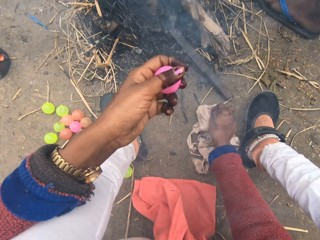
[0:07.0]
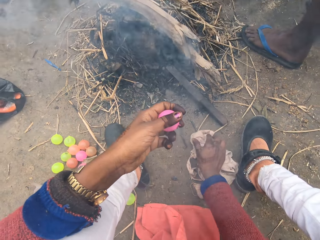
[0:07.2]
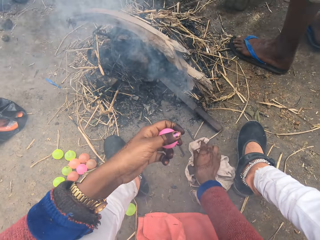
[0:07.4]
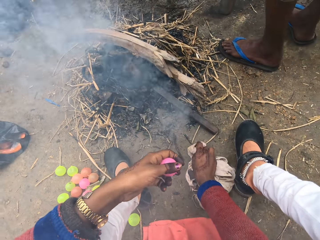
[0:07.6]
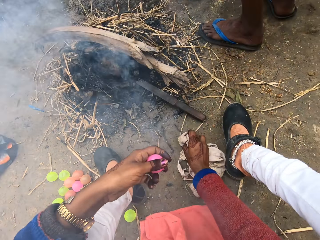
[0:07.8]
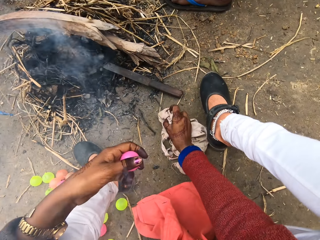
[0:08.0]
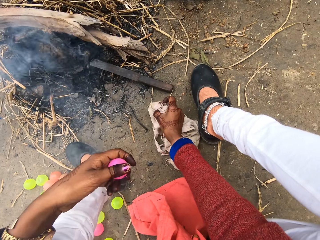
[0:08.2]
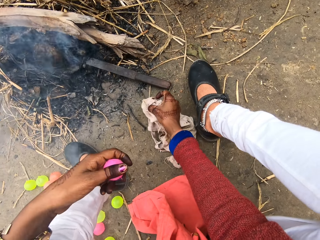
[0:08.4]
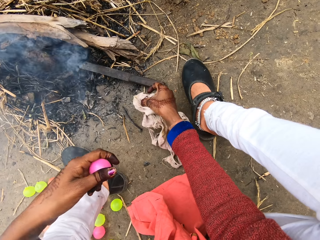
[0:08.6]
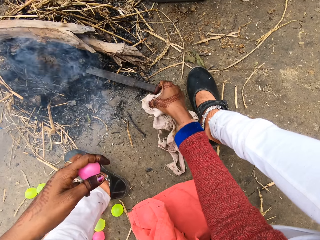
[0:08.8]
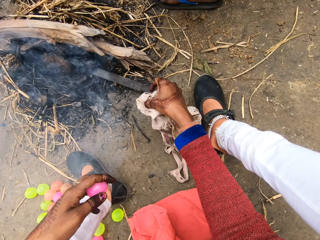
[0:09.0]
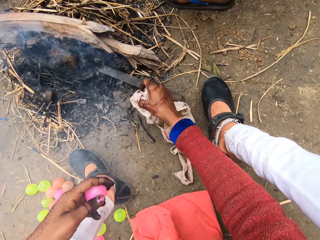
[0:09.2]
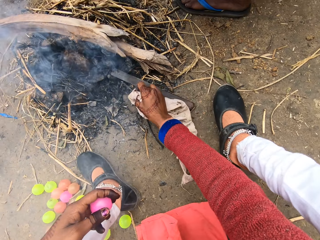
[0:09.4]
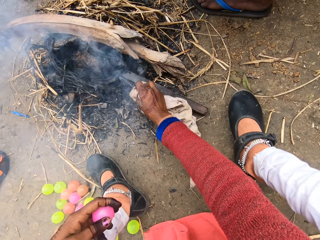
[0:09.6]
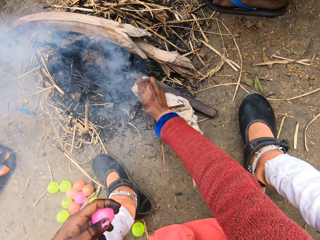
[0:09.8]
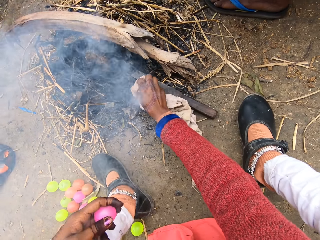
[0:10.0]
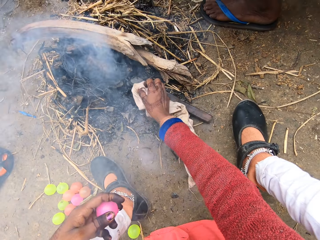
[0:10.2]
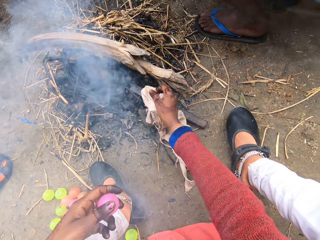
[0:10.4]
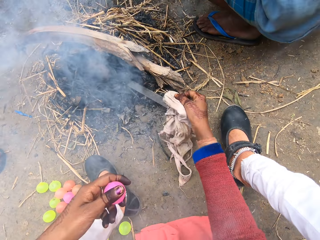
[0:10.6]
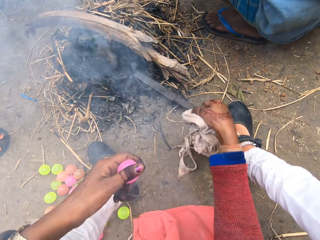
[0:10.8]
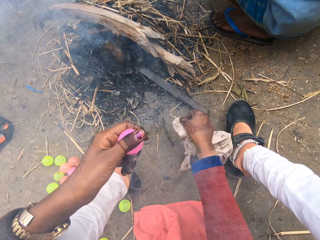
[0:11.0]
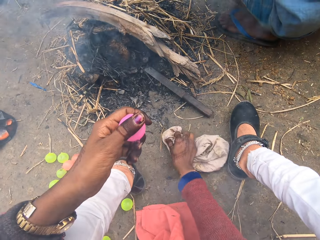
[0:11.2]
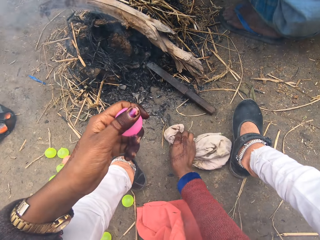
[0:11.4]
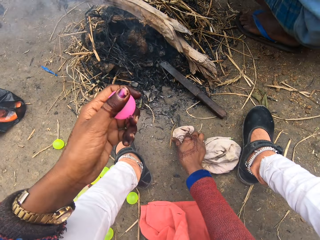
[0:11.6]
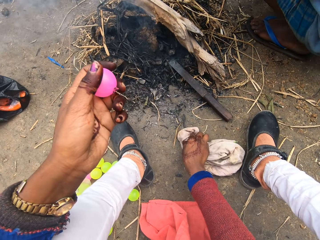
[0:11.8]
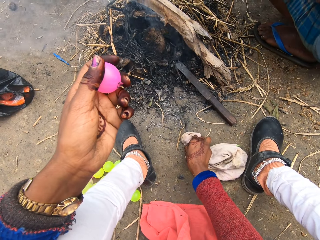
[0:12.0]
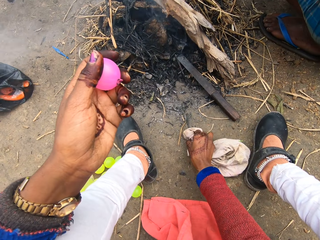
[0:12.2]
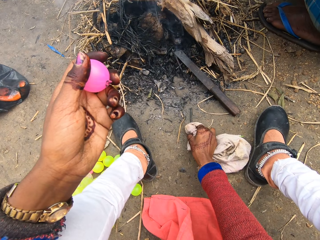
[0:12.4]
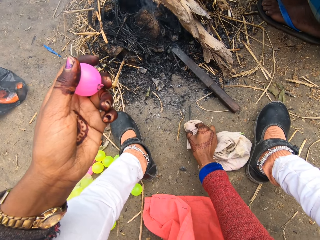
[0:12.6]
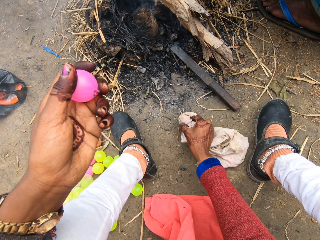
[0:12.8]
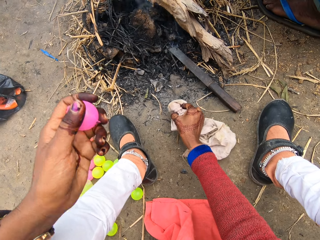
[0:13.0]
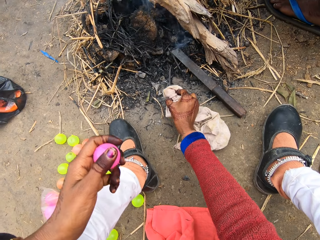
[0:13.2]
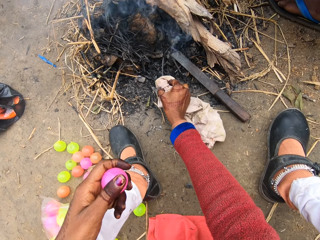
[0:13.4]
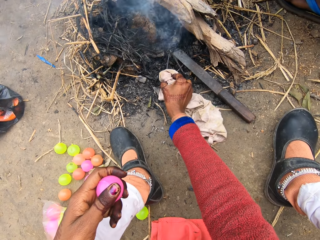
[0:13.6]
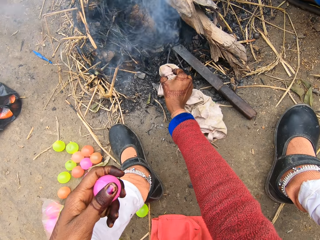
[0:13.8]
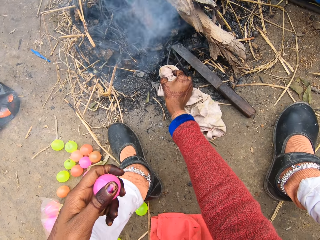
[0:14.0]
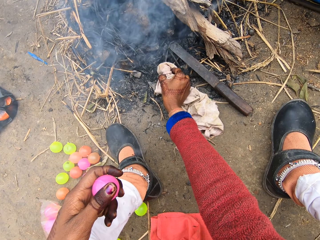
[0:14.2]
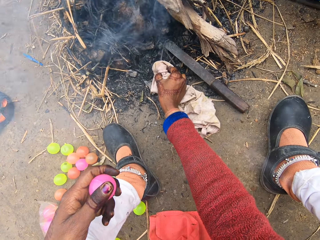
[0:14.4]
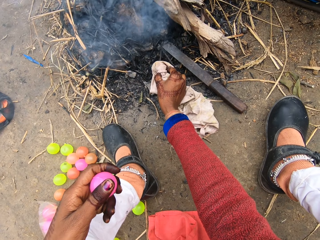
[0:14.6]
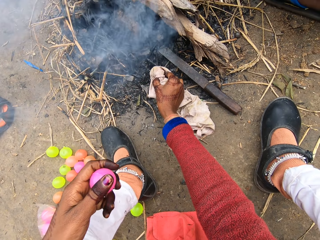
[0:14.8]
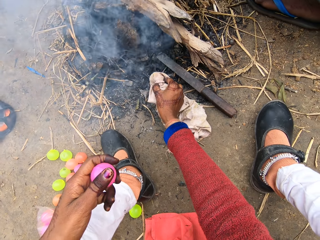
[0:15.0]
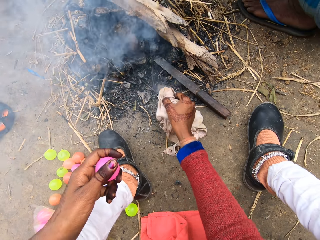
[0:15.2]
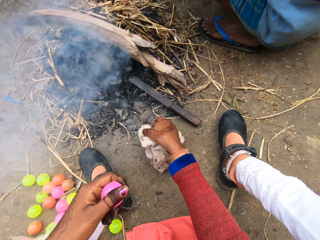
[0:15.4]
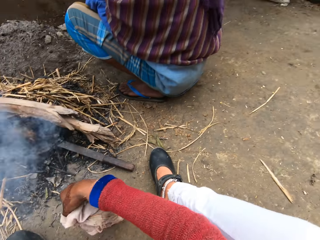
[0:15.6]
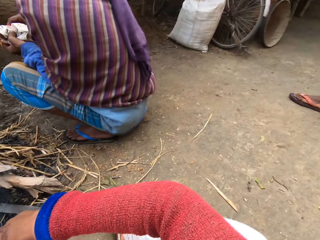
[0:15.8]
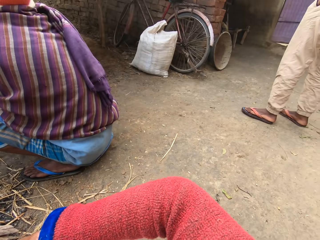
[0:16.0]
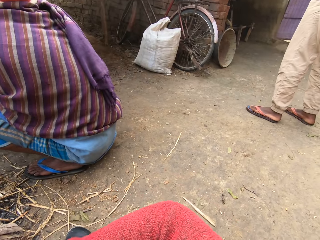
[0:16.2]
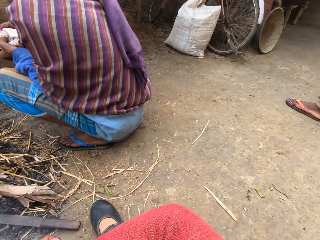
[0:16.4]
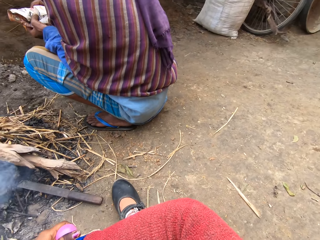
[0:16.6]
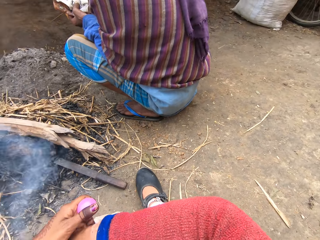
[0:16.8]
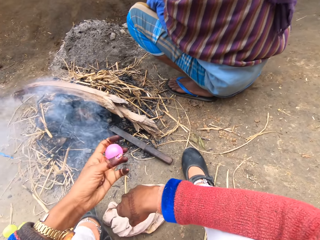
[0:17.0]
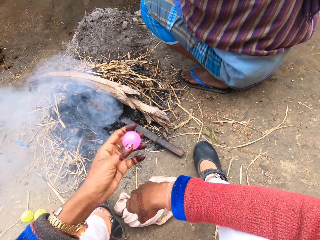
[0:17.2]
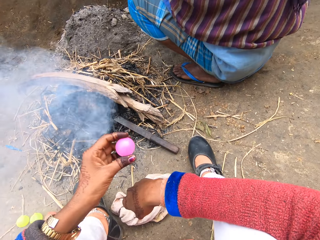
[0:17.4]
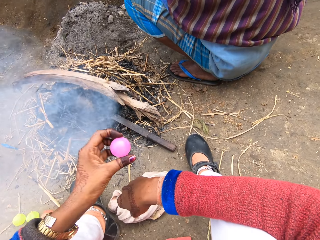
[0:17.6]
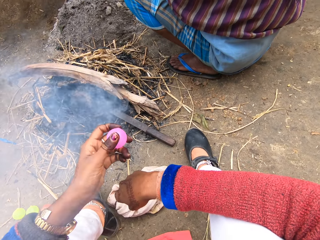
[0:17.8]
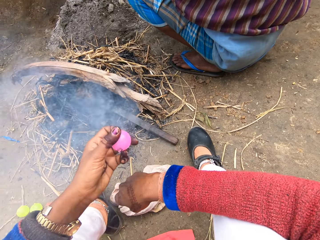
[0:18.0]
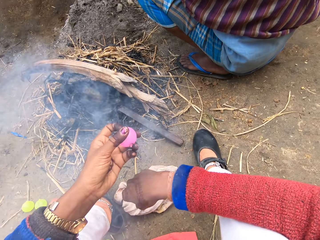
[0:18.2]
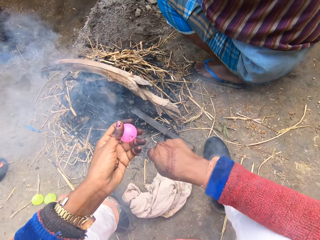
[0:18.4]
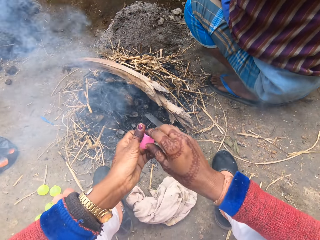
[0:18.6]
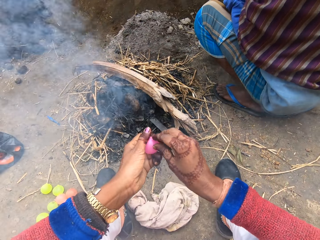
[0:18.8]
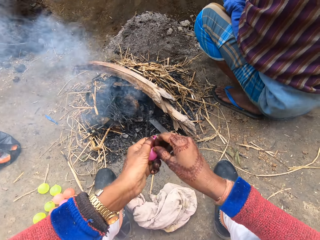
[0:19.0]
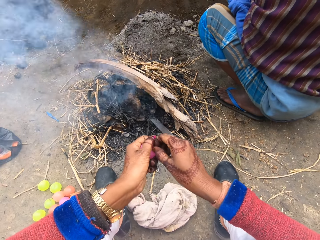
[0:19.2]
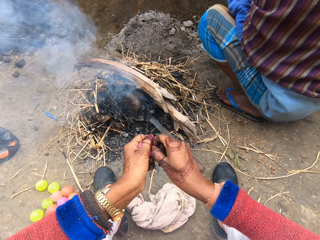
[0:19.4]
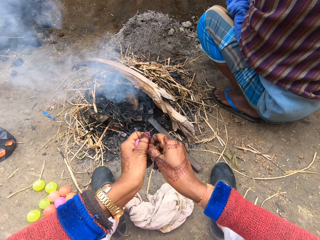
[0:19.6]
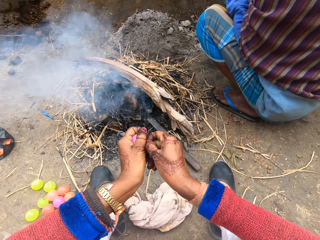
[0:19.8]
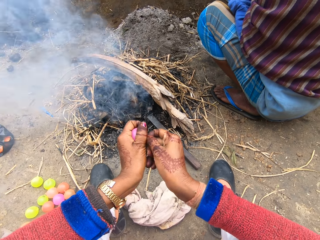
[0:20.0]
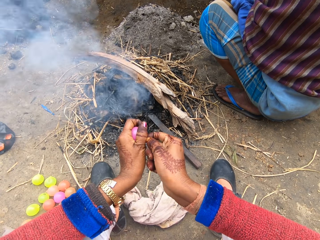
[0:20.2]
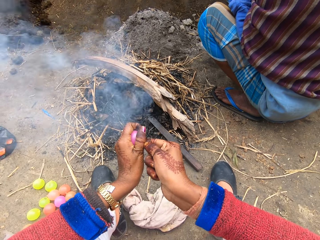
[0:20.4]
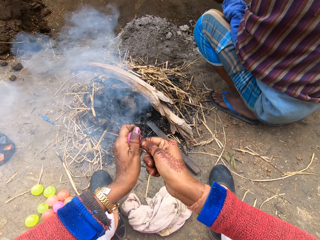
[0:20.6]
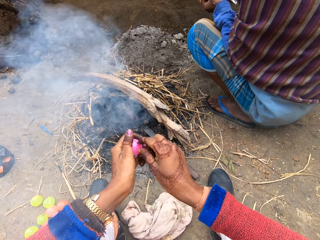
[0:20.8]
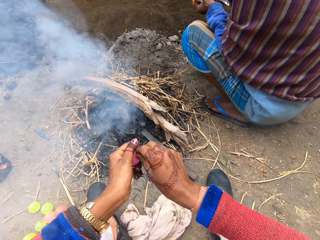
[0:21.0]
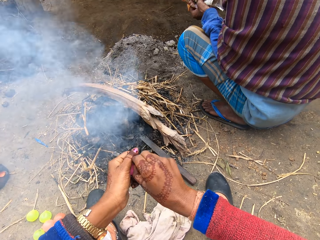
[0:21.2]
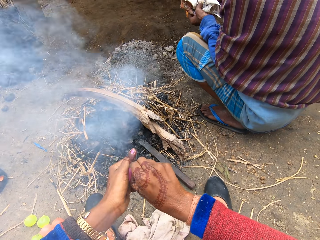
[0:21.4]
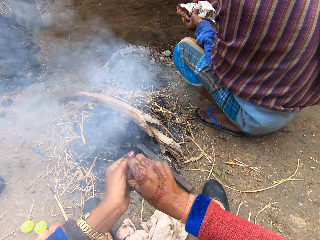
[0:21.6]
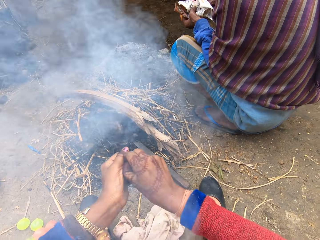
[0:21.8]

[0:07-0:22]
The camera wearer picks up the nail from the ground with the cloth. He puts the nail in the fire. He picks up the nail from the ground with the cloth. He puts the nail in the fire. A man bends near the fire. Another man stands near the bicycle. The camera wearer rotates the chi ball in his hand. He checks the ball. He converses. He peels the ball.

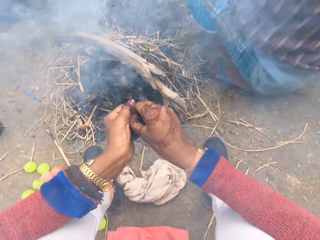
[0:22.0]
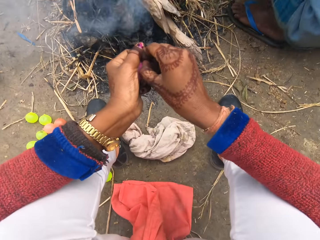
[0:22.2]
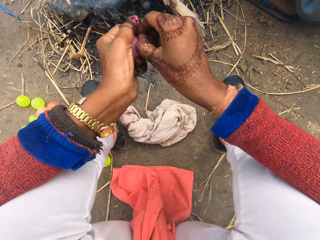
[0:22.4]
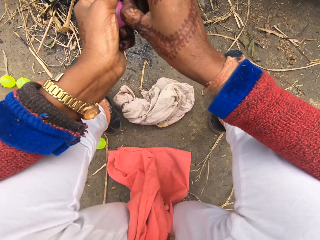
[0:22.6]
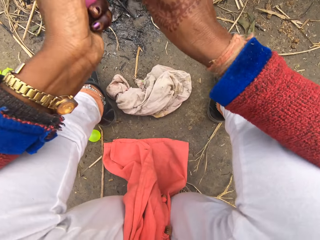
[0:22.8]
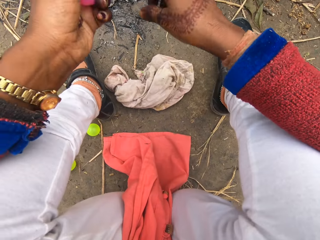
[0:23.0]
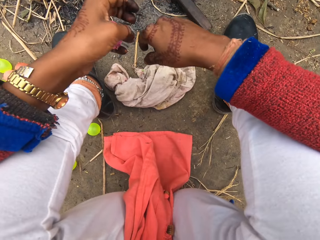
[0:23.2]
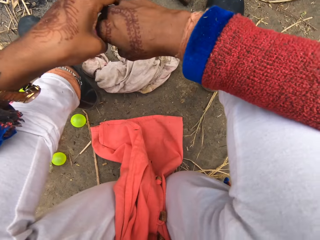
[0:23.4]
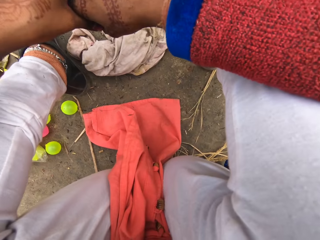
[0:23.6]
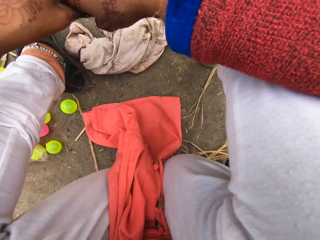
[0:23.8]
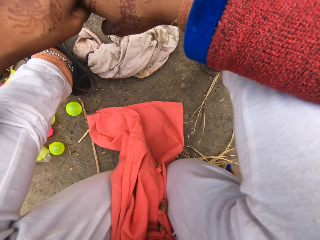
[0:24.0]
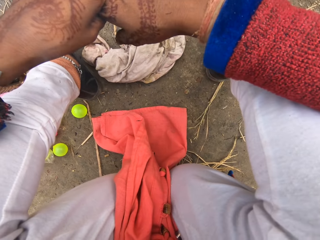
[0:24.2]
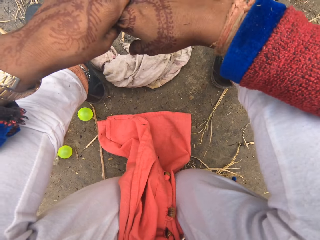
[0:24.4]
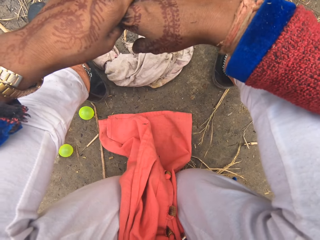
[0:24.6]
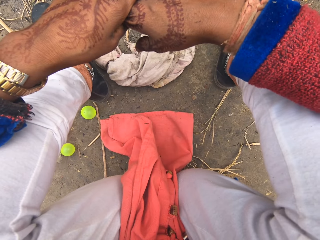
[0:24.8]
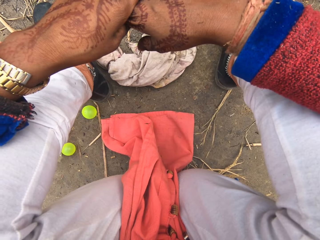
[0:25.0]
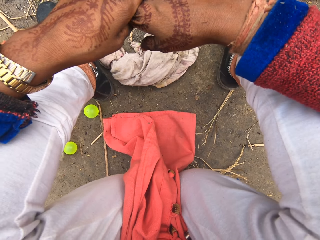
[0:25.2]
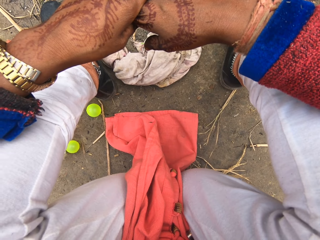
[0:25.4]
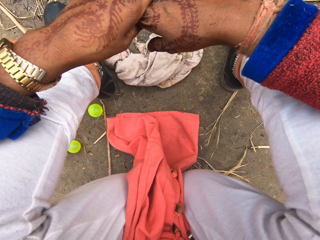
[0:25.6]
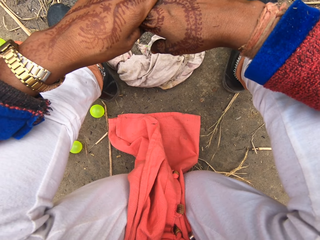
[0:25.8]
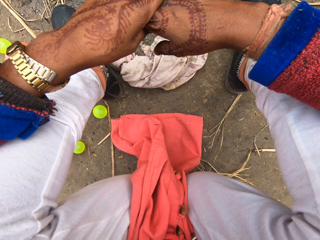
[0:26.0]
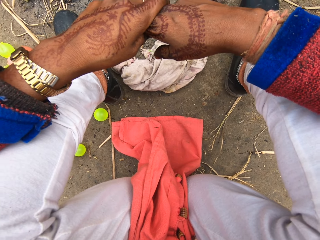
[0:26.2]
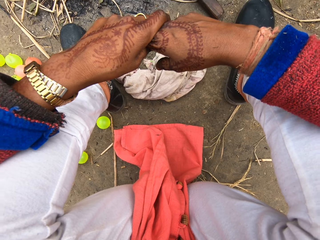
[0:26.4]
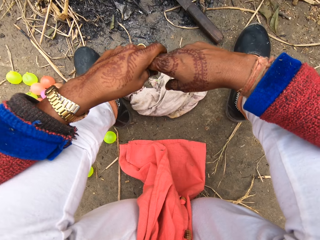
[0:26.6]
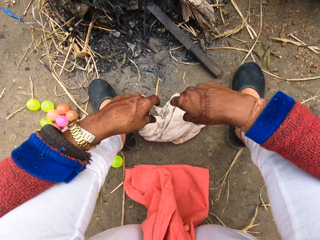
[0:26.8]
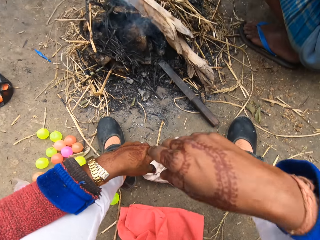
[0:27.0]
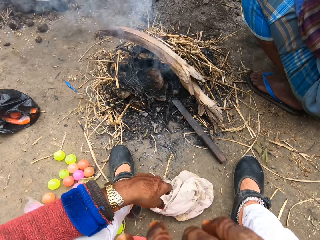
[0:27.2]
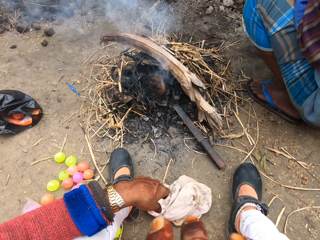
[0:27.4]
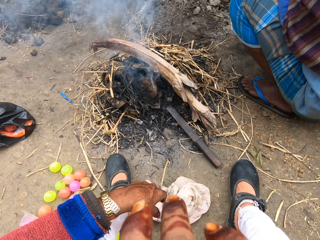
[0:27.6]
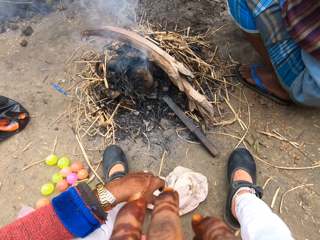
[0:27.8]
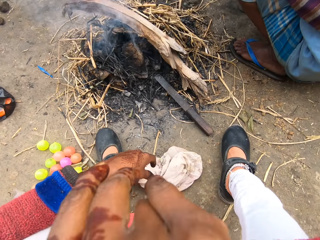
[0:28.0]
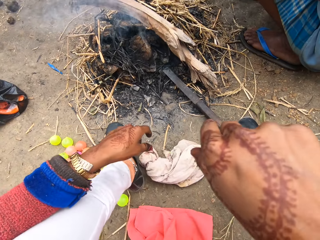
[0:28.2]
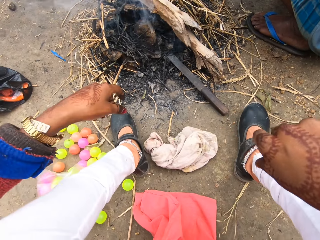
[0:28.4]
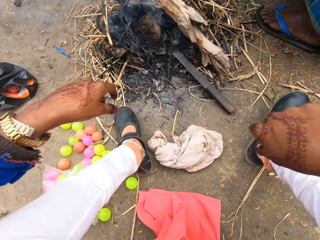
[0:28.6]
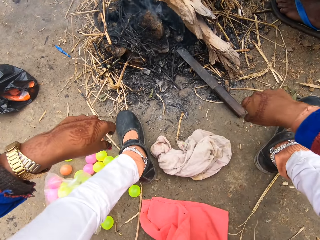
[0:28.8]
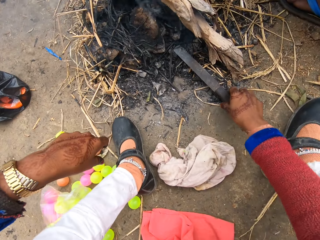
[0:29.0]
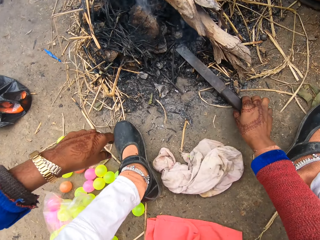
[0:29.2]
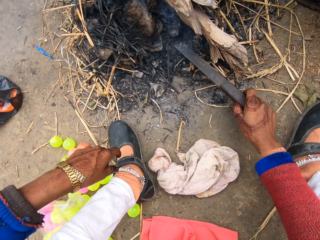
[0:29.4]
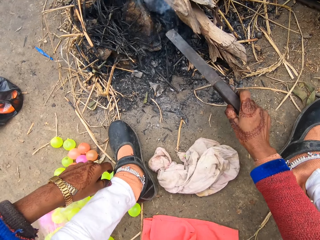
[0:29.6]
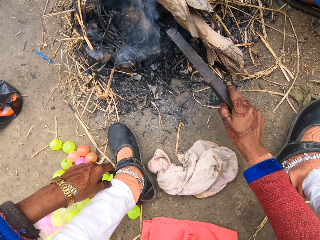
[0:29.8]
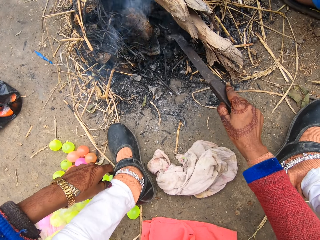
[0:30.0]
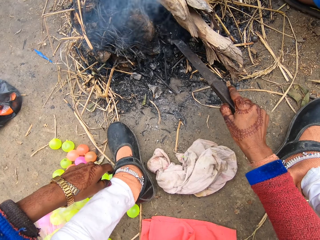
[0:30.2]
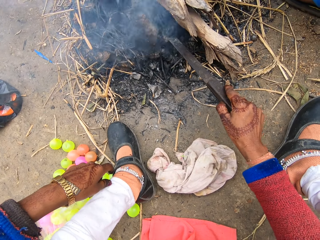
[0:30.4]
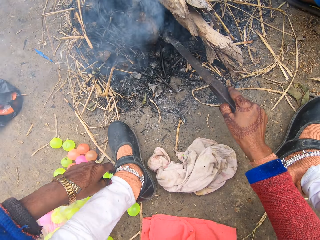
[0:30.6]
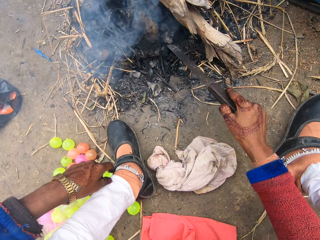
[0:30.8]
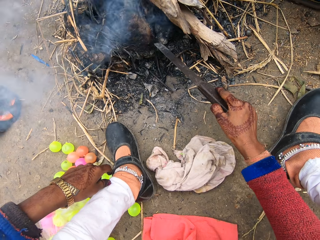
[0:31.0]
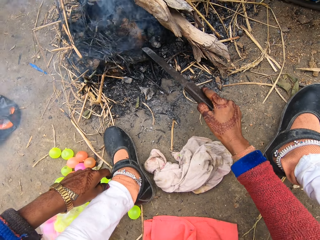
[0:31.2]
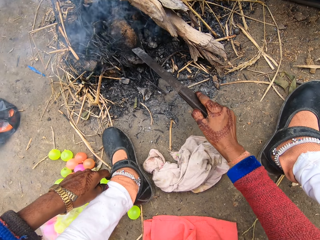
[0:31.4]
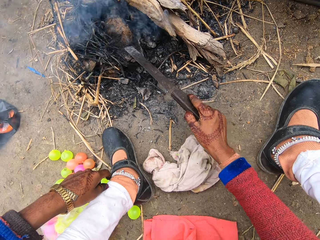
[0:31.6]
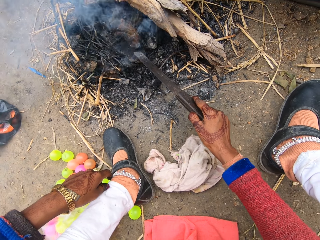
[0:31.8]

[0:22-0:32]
The camera wearer puts their hand together. They touch their face. They clean their face with their hand. They pick up the knife from the ground. They adjust the coal with the knife.
